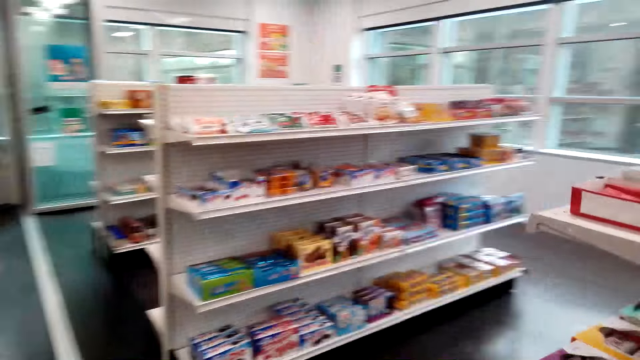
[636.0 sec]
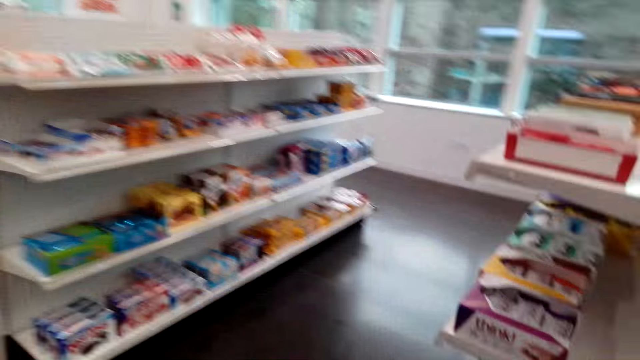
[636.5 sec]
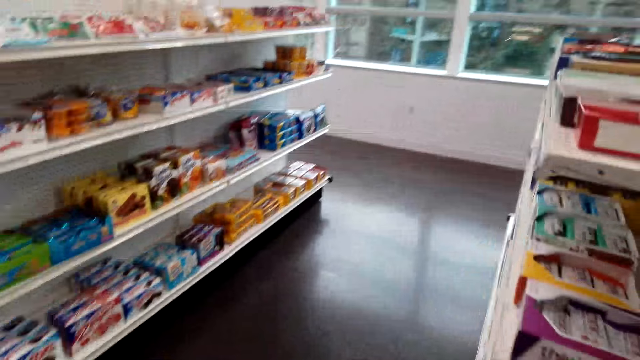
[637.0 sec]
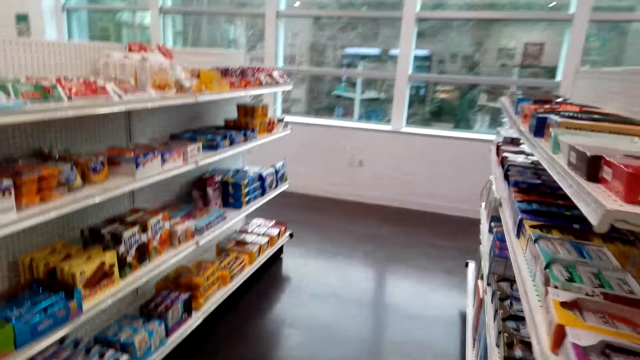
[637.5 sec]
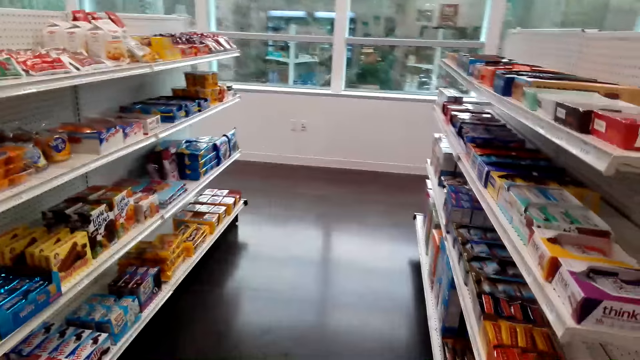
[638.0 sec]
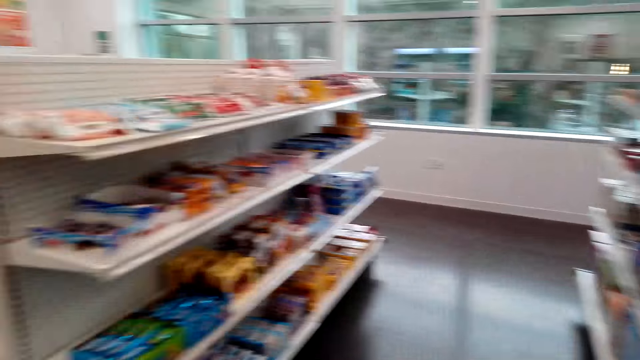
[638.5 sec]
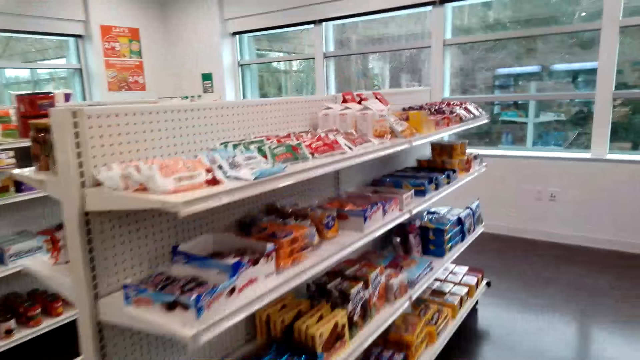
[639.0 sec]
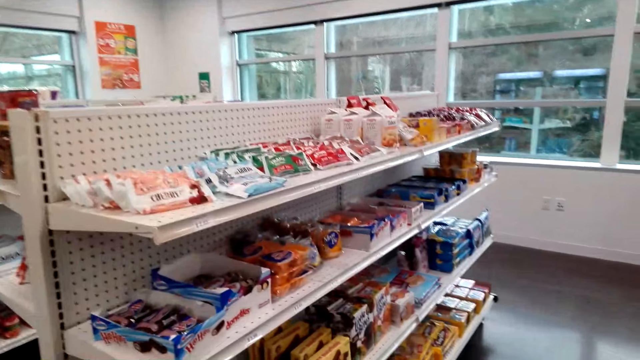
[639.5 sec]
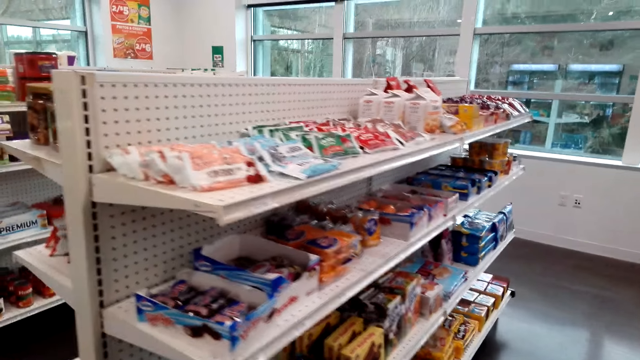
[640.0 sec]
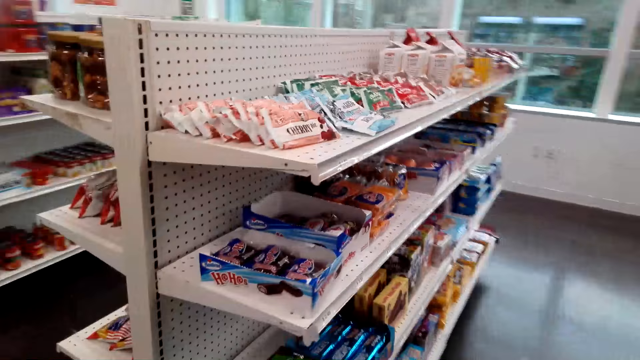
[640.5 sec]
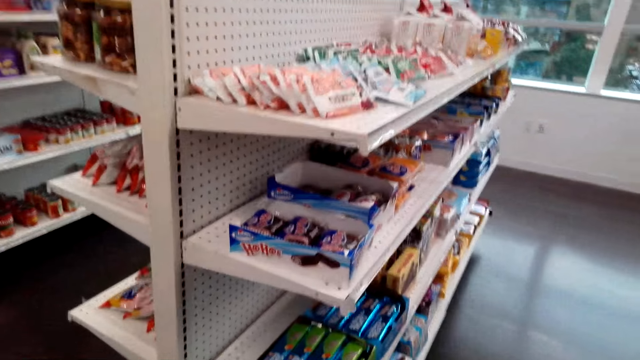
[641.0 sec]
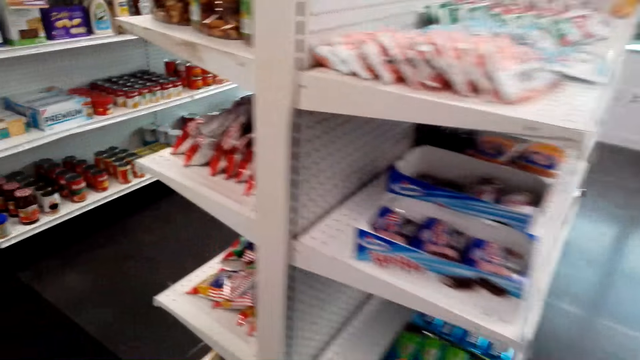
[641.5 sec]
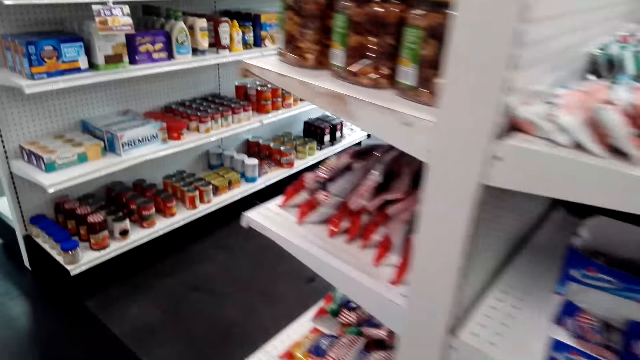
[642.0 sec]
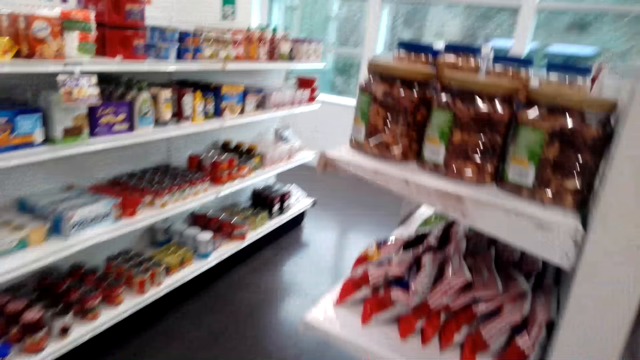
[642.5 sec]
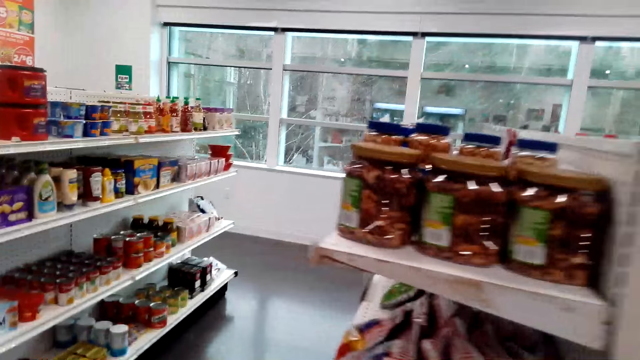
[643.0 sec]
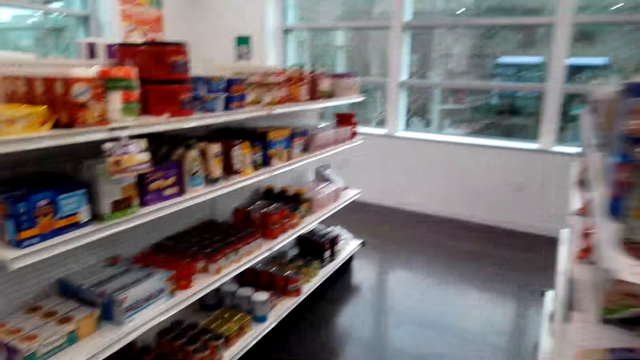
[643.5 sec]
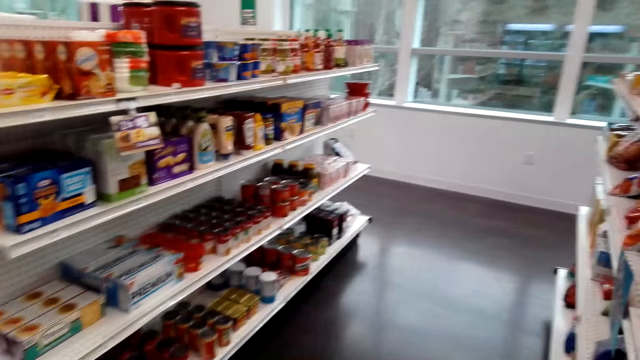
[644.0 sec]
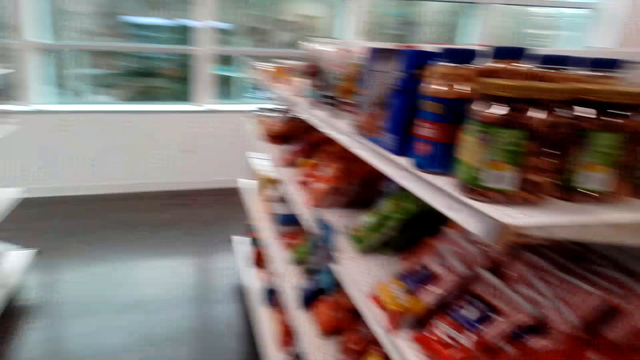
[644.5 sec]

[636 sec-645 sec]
The camera wearer looks around. They converse with a female. They walk around.

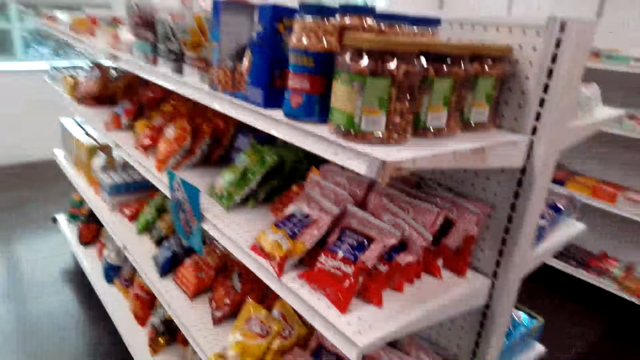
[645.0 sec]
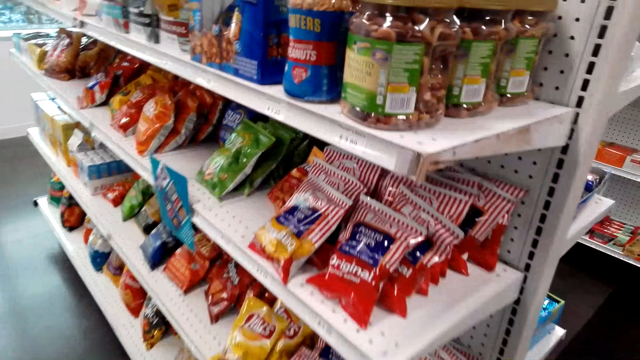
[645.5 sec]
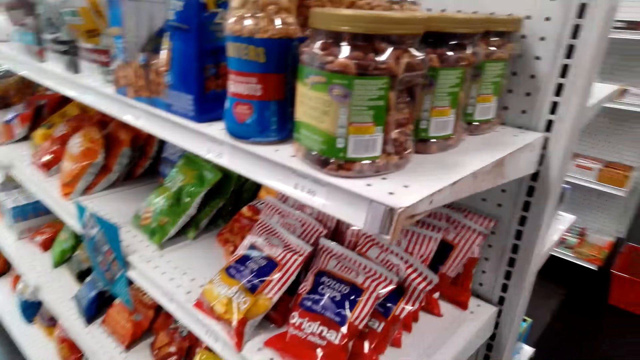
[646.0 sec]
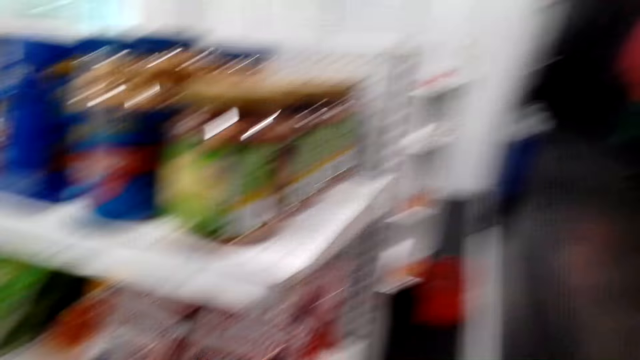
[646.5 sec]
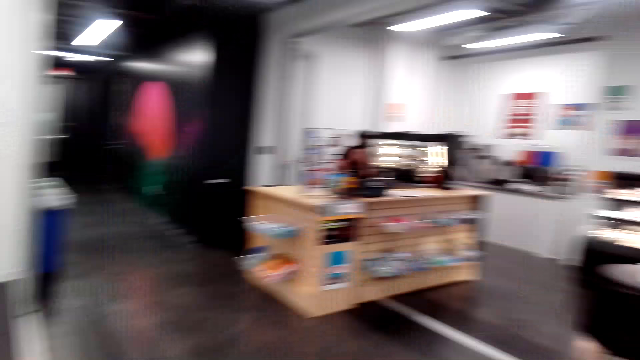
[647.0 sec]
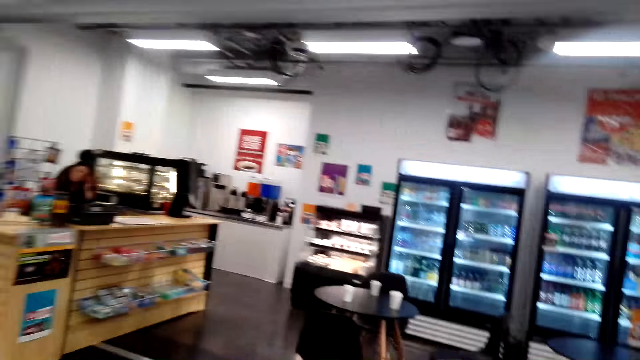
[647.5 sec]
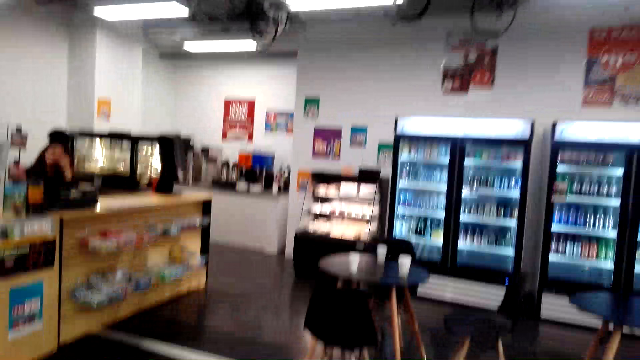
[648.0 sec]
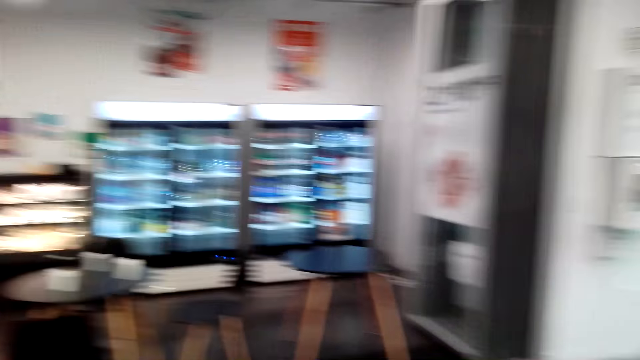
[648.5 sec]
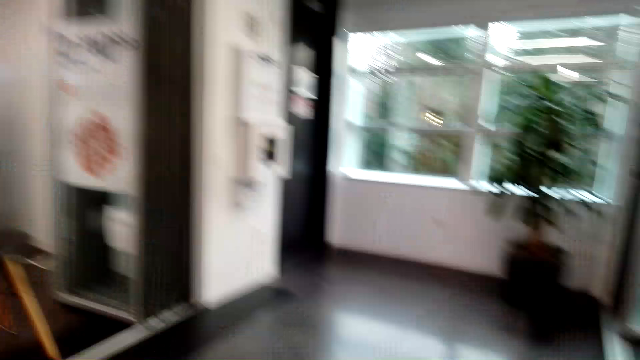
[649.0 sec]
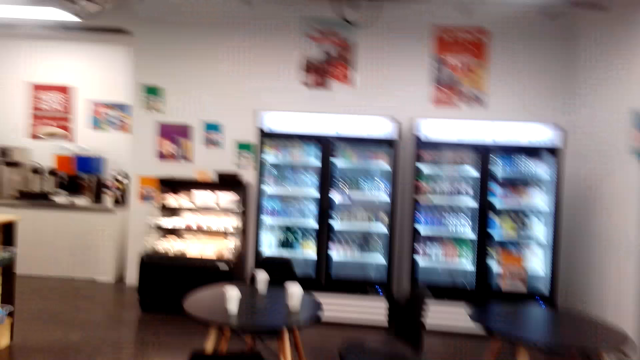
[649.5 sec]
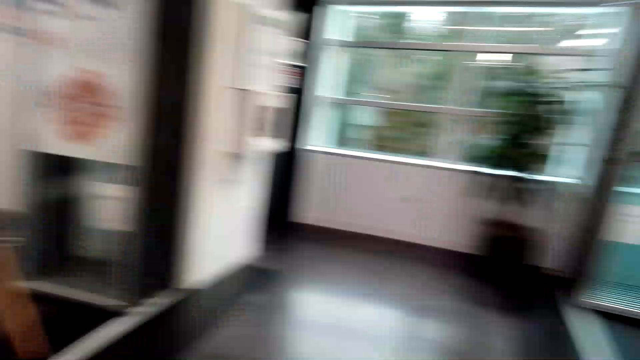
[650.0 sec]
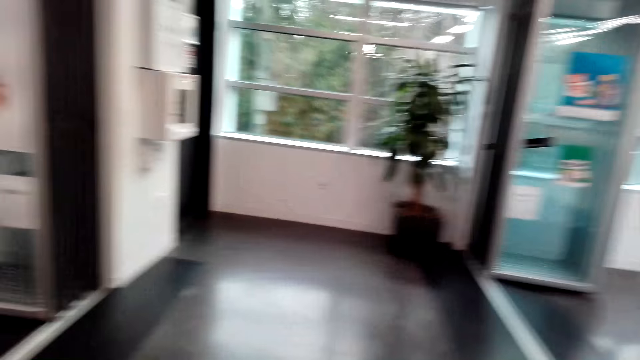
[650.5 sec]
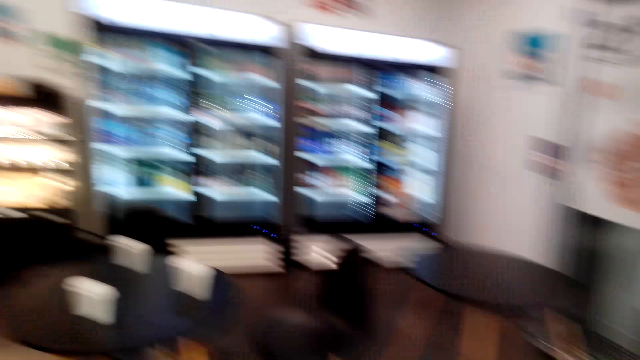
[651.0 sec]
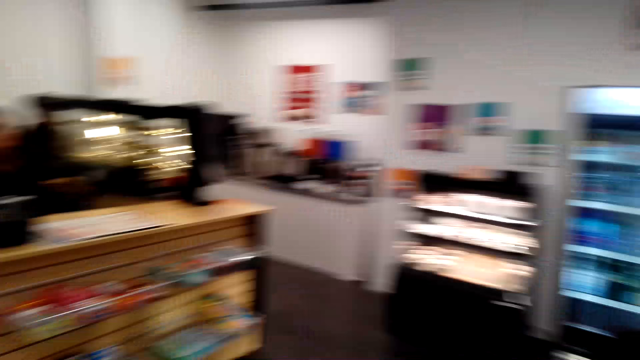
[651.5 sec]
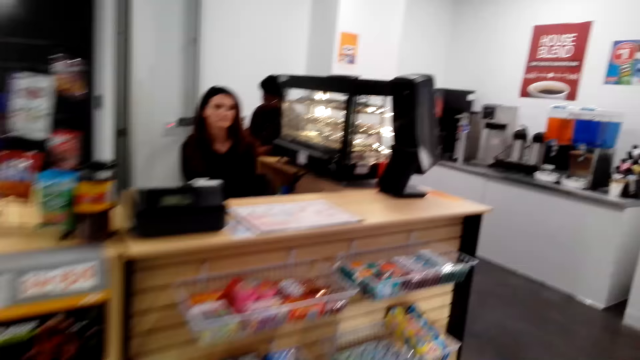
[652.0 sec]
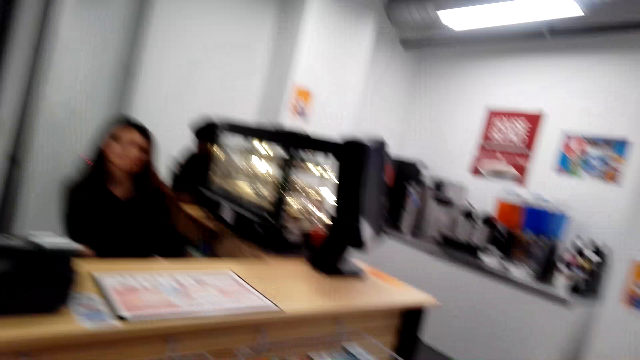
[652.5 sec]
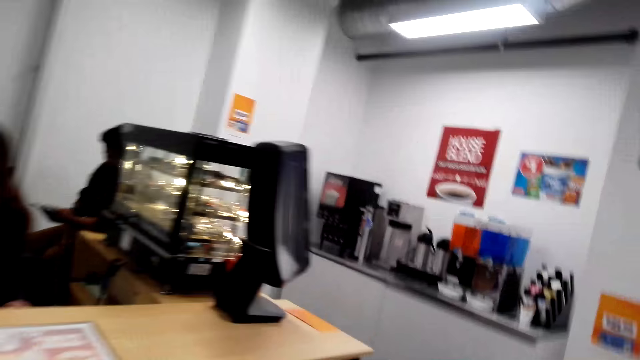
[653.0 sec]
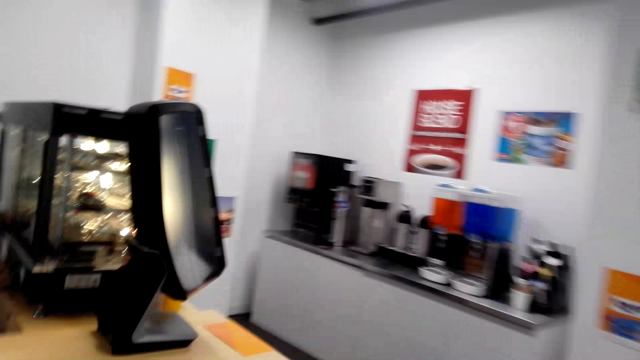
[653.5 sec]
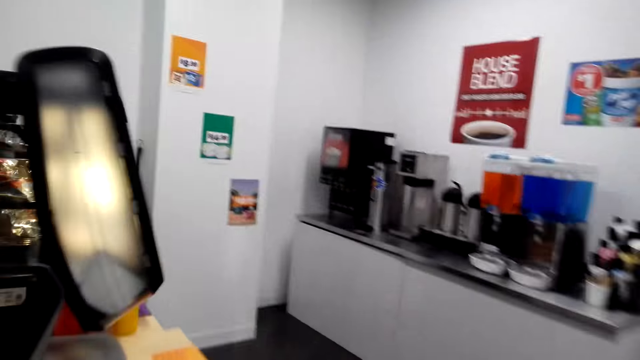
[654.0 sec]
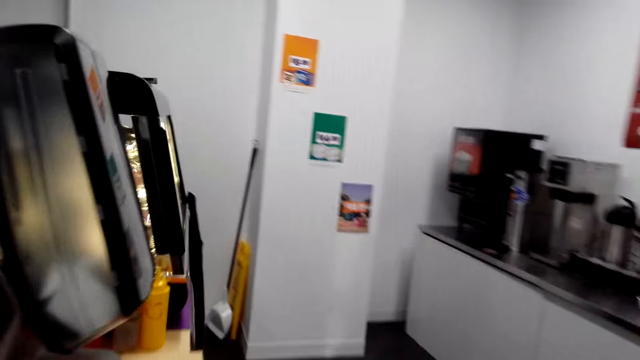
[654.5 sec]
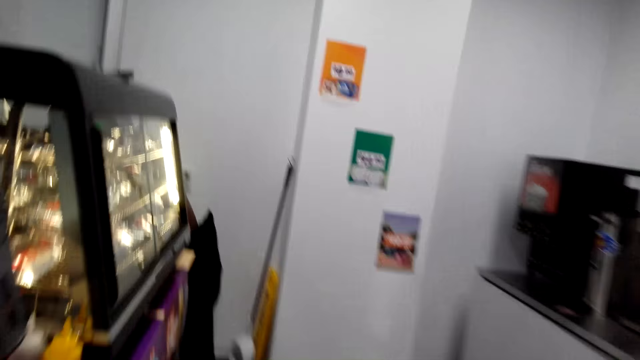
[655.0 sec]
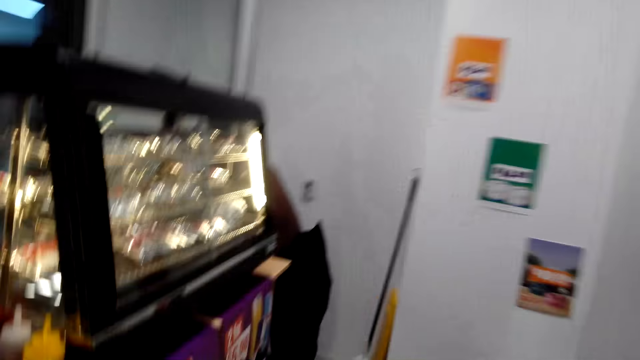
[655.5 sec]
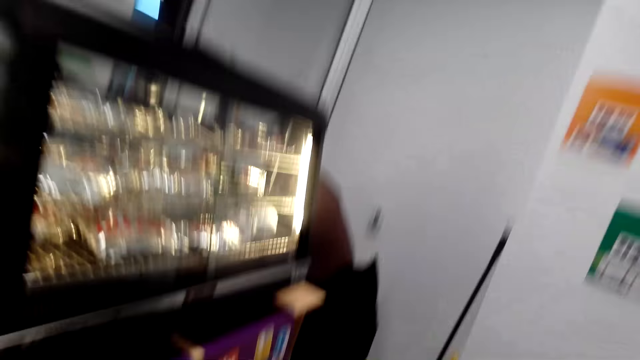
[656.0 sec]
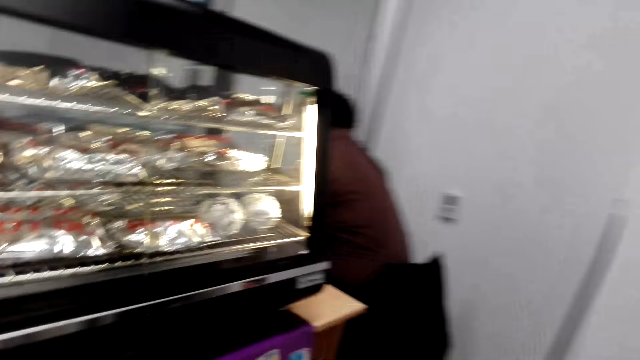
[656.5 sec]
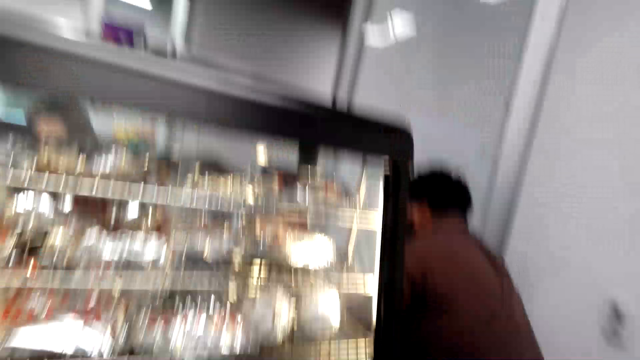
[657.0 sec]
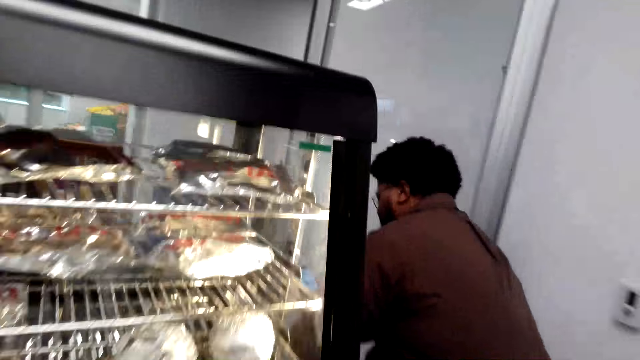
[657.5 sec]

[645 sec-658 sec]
The camera wearer interacts with a person and looks around. They walk around the grocery store and interact with the person.
